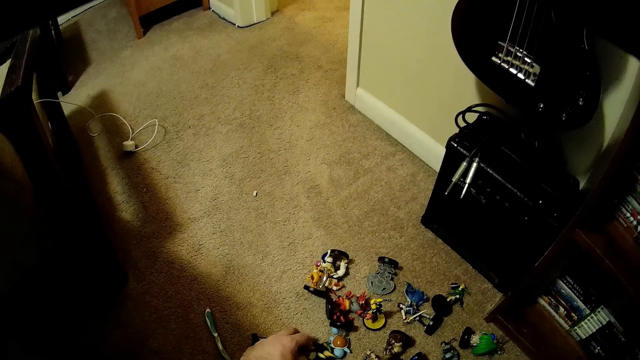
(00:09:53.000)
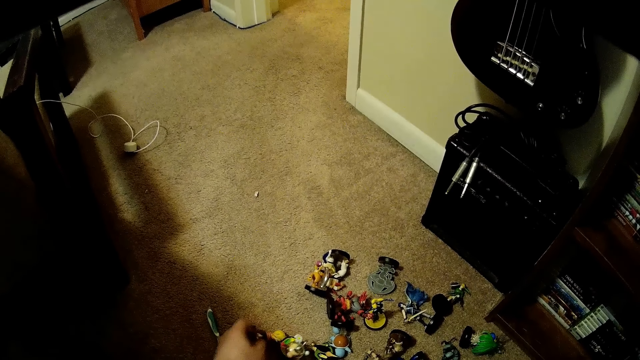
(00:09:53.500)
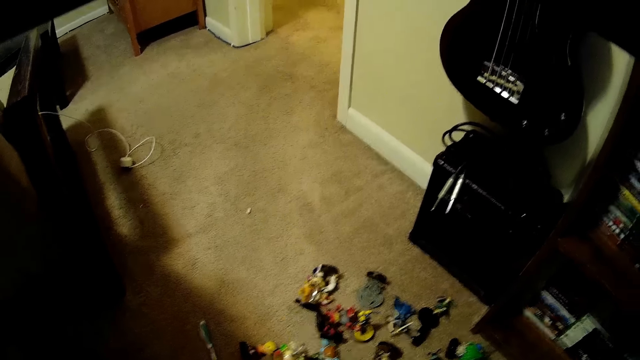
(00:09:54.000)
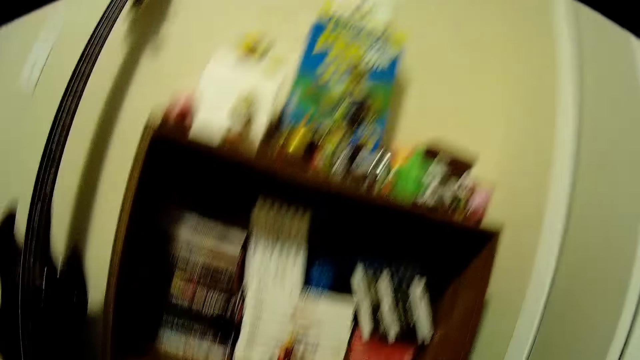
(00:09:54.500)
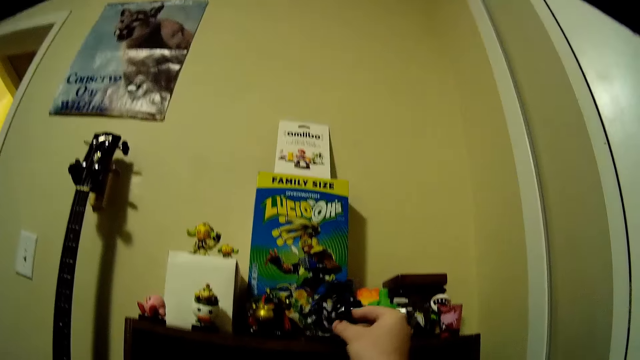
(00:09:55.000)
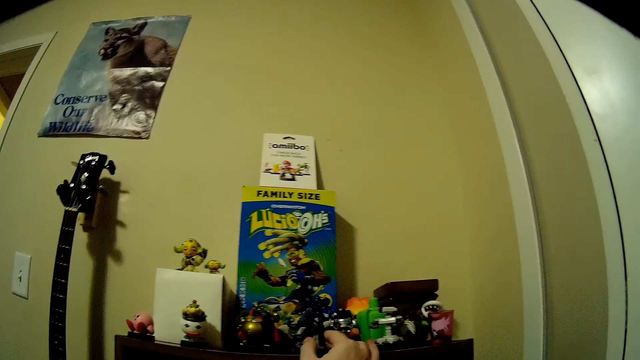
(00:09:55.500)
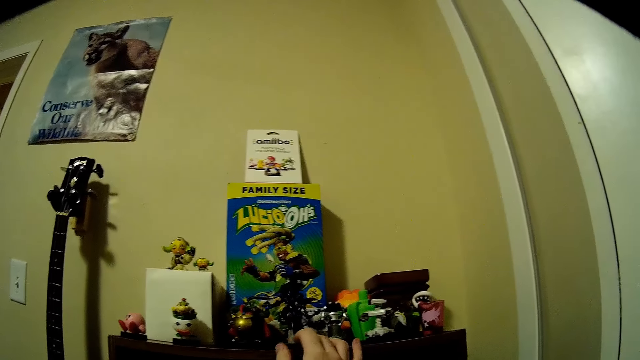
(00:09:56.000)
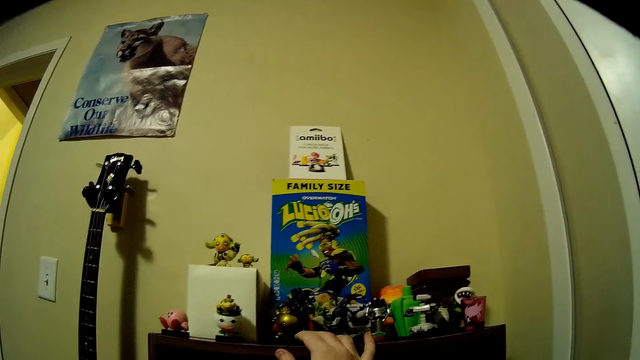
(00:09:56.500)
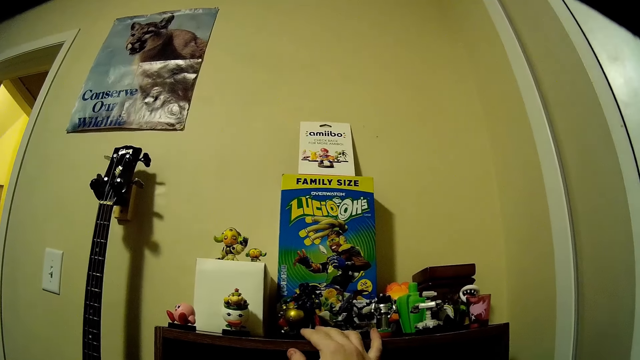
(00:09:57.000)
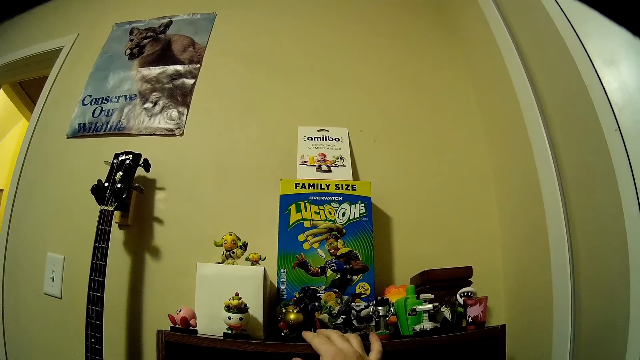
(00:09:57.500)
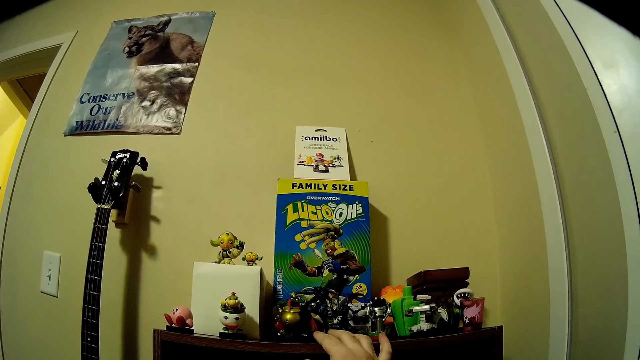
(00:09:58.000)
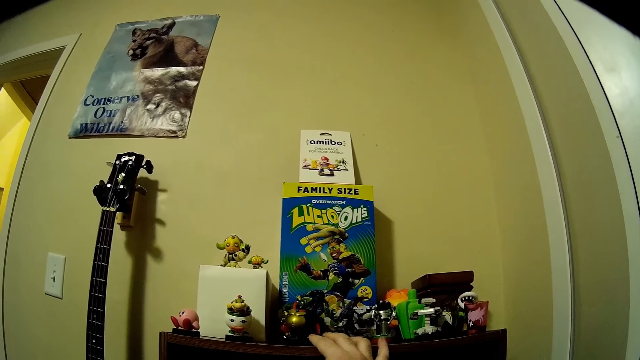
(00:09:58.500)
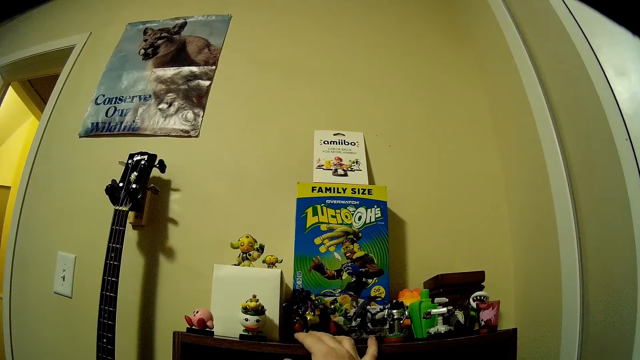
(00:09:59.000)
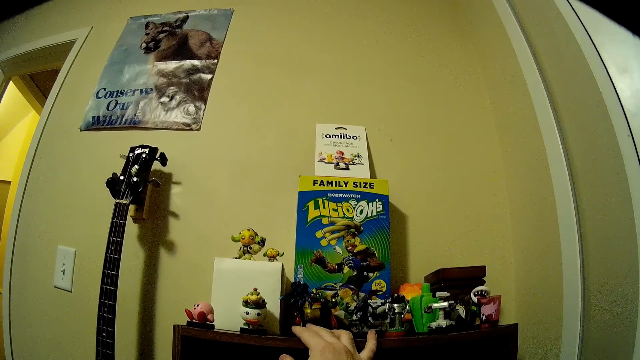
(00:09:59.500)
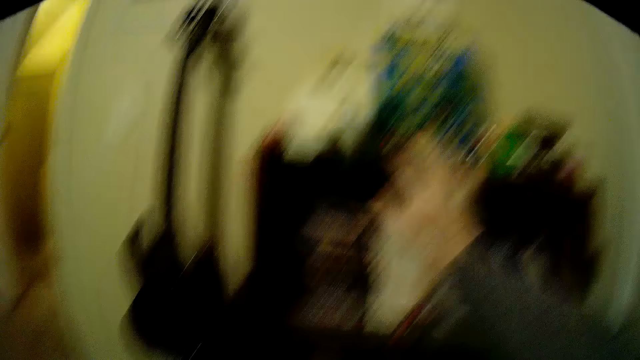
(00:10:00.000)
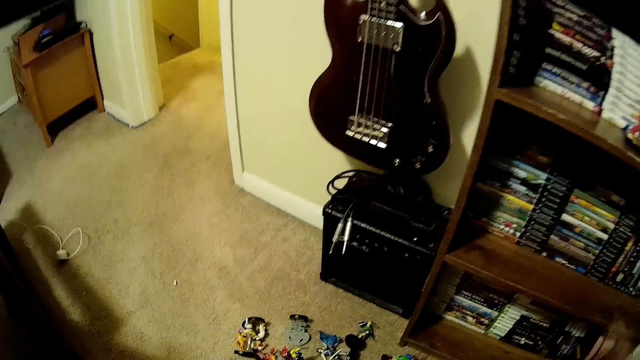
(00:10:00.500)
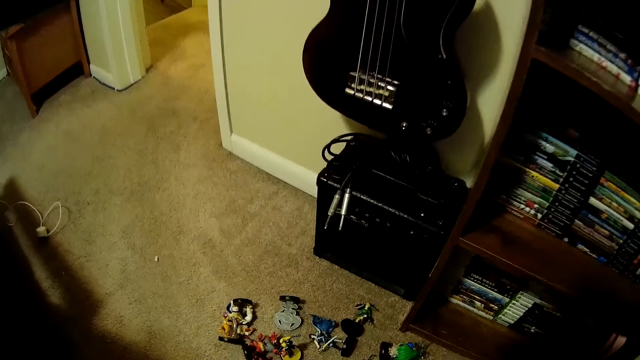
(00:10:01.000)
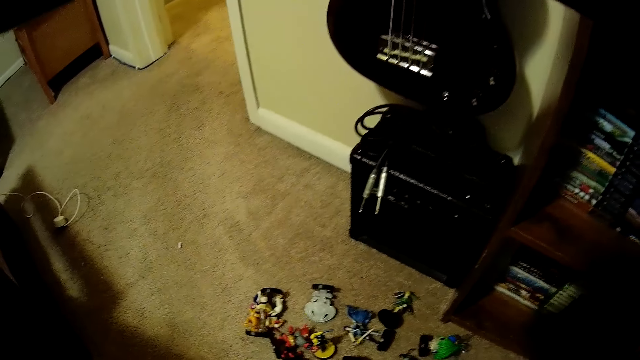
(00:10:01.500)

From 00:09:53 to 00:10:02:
The camera wearer touches the figurines on the floor. They stand. They arrange the toys on the cupboard. They place a figurine on the book shelf. They move the figurine on the book shelf.

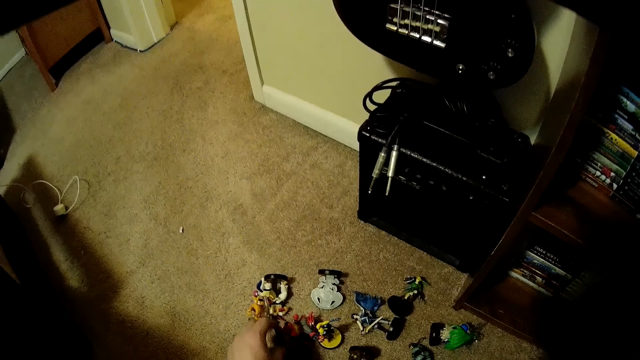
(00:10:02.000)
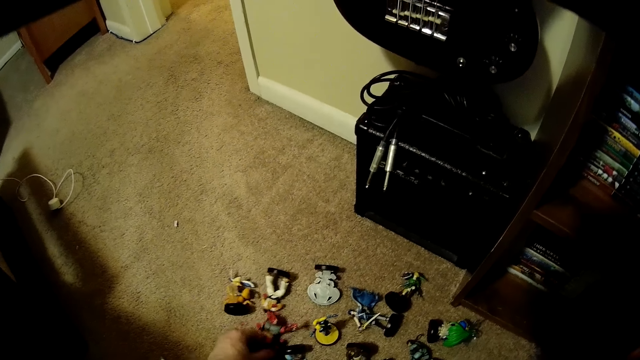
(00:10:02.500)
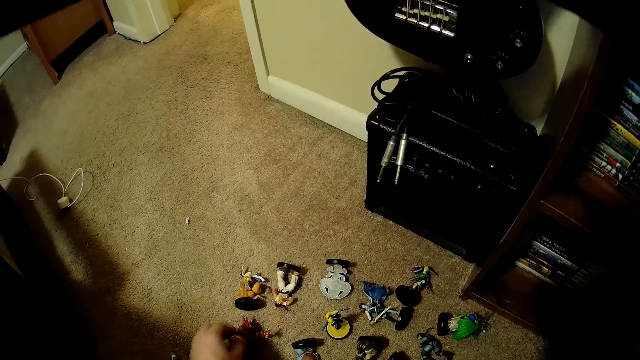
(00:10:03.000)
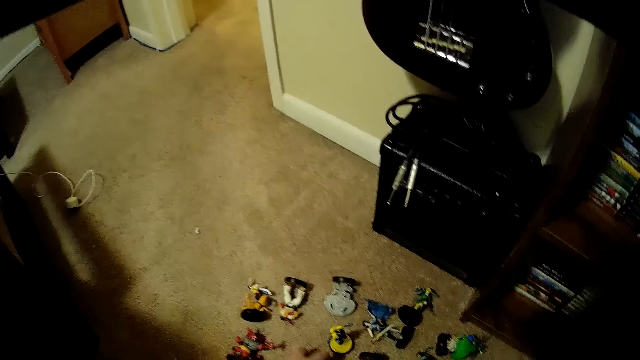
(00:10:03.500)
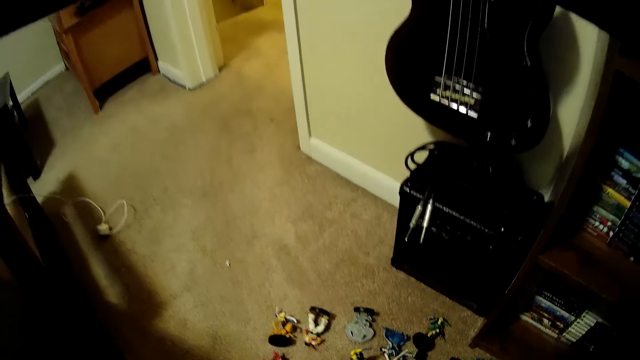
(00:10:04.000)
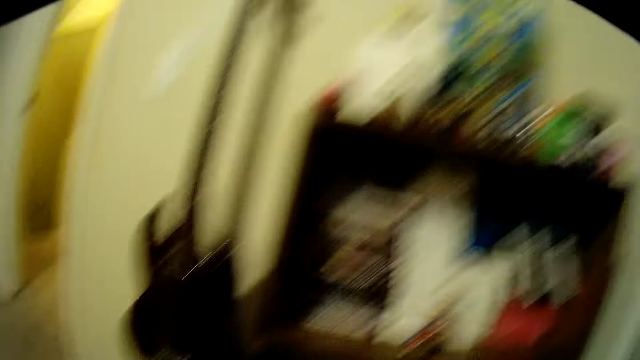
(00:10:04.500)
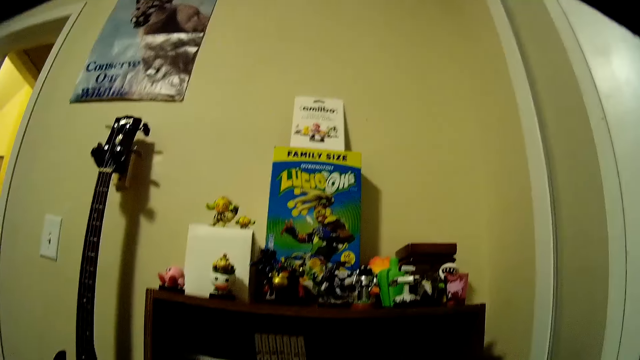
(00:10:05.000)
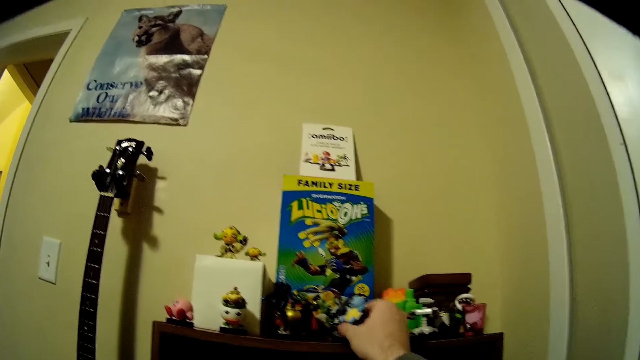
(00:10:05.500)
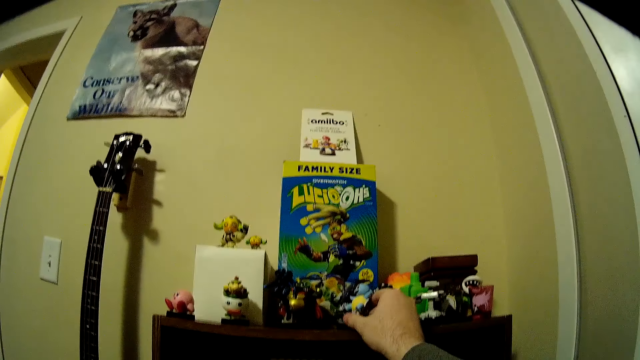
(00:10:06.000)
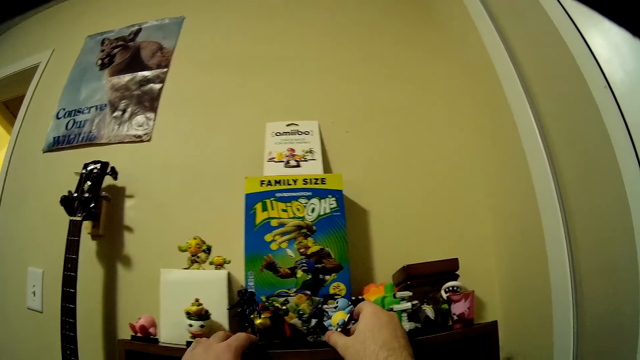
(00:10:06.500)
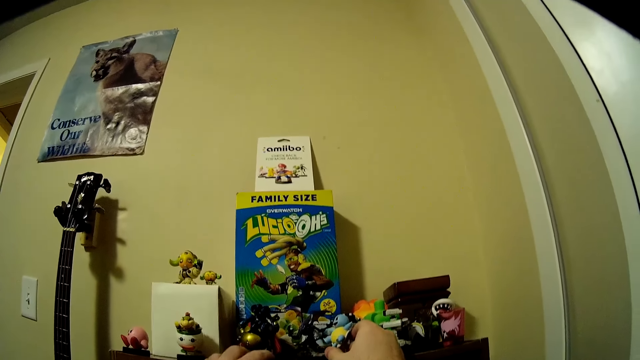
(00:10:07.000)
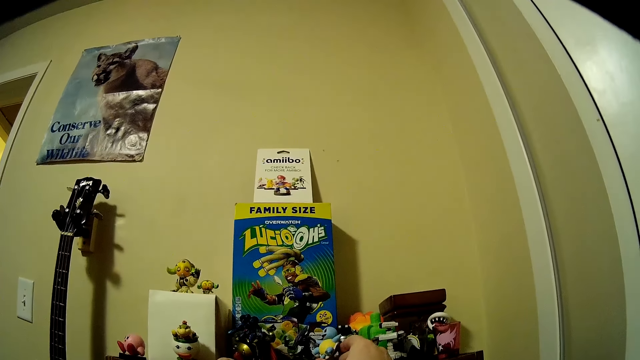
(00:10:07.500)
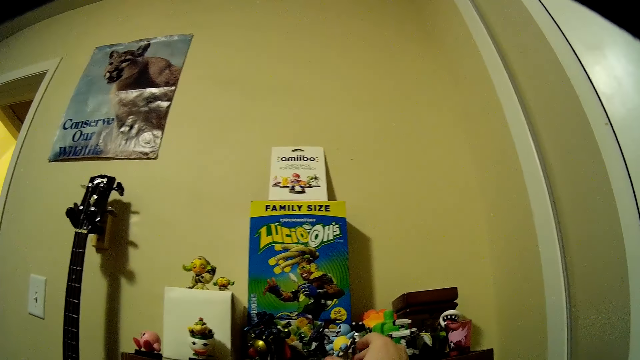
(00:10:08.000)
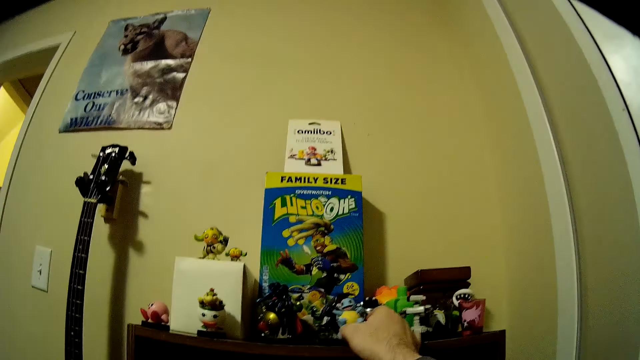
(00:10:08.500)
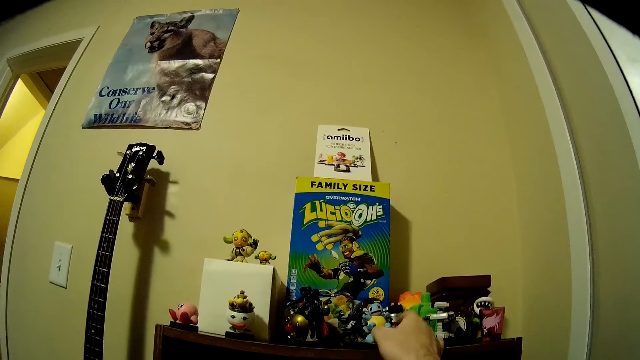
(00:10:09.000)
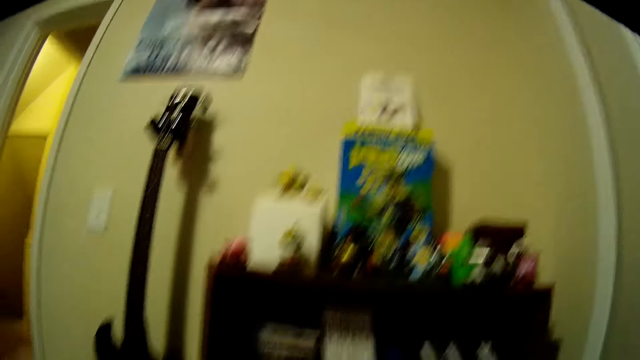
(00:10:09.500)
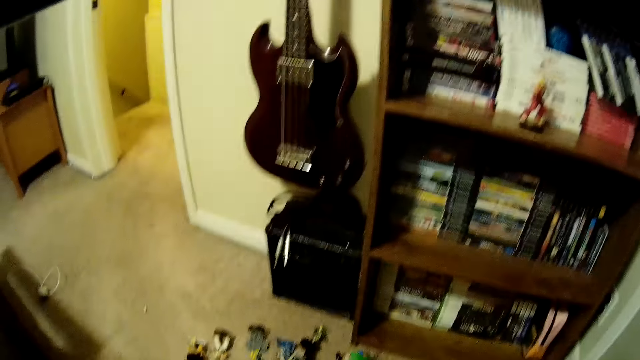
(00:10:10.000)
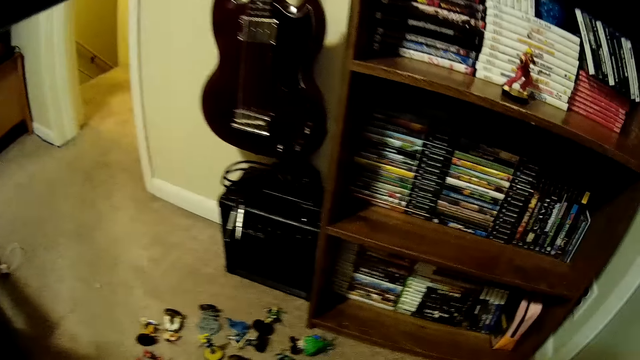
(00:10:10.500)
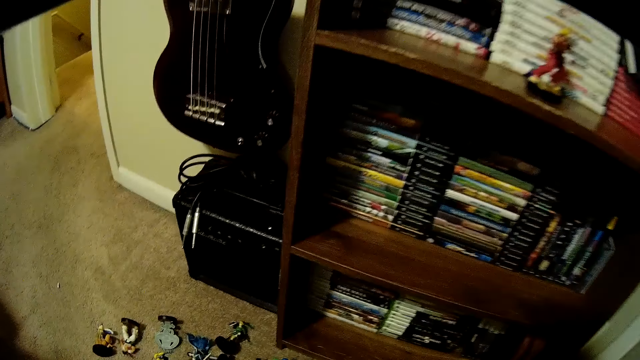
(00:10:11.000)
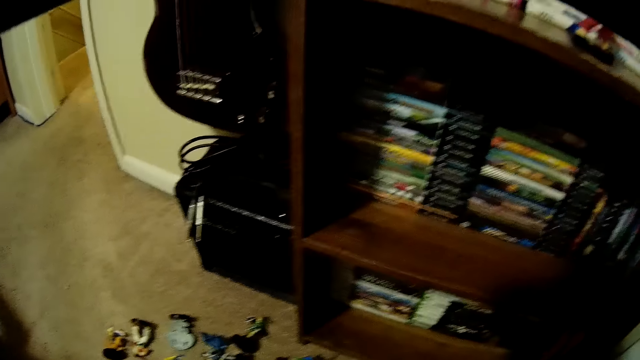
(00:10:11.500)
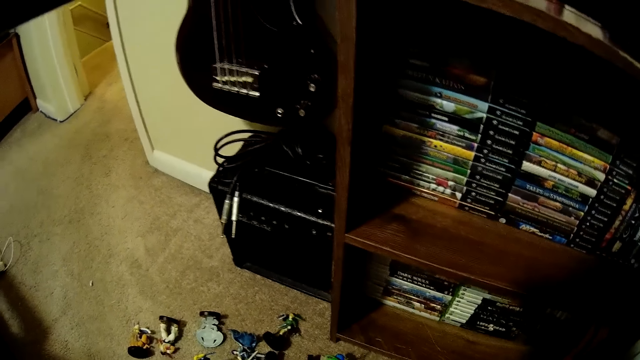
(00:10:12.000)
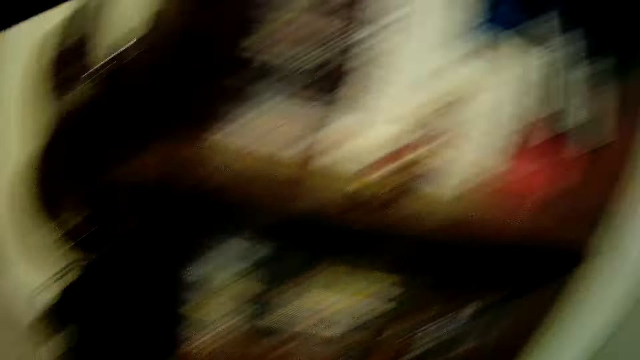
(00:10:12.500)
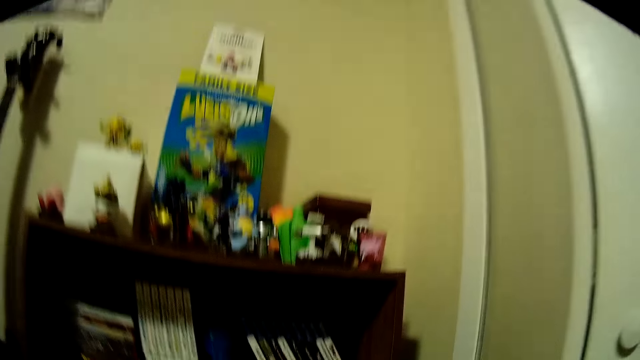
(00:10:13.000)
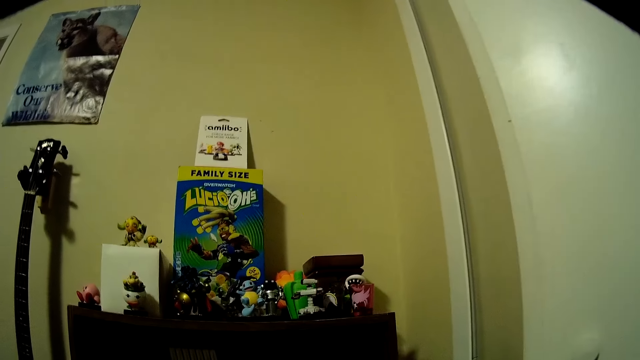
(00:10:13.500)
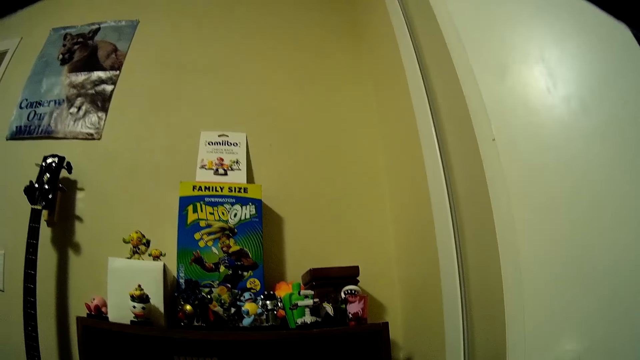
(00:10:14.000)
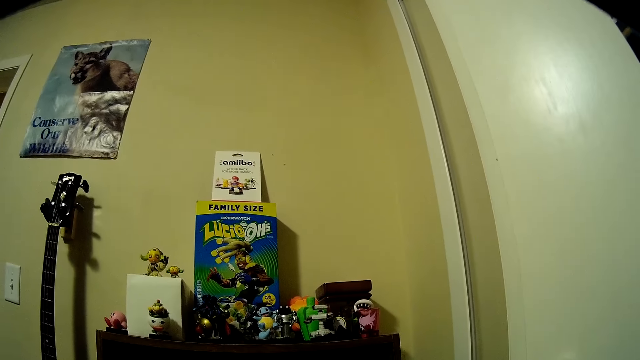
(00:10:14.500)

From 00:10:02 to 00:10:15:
The camera wearer moves the figurine on the floor. He picks up the toys from the floor. He stands. He moves the figurine on the book shelf. He arranges the toys on the cupboard from the floor. He holds another figurine. He moves the figurines on the book shelf. He adjusts a figurine on the book shelf. He removes his hand from the figurine. He turns to the figurines on the floor. He stands.
